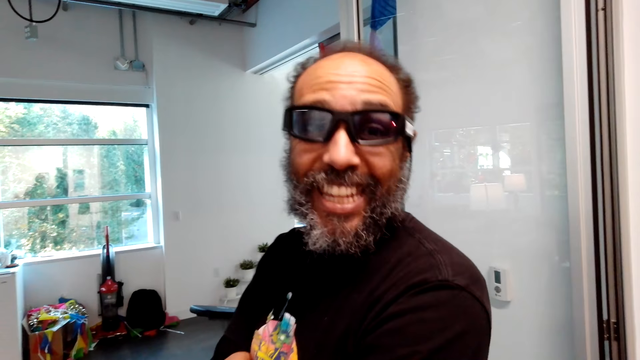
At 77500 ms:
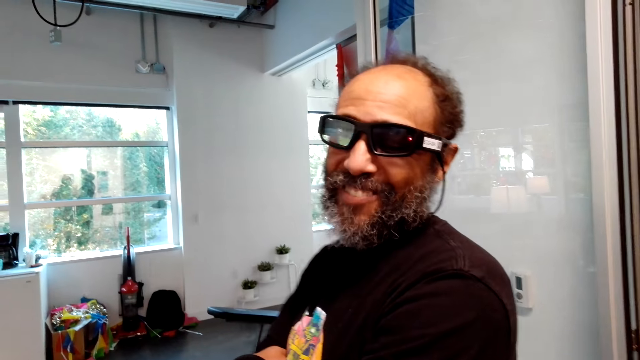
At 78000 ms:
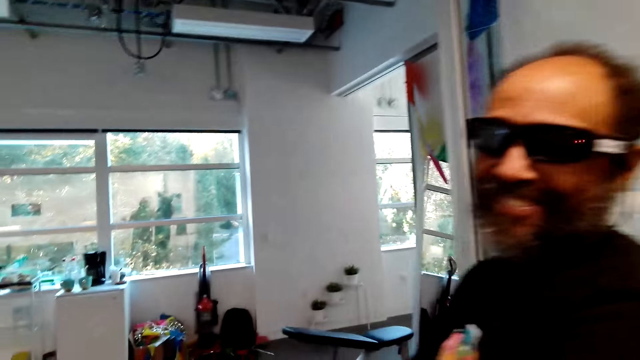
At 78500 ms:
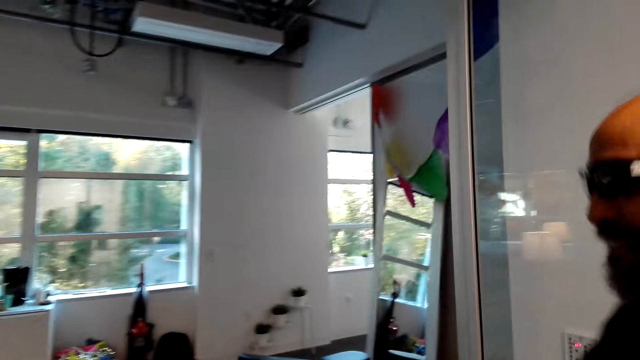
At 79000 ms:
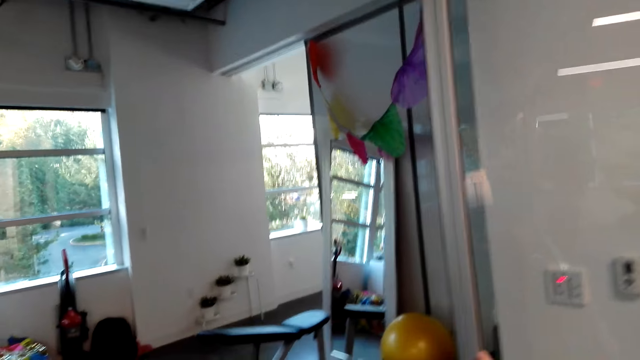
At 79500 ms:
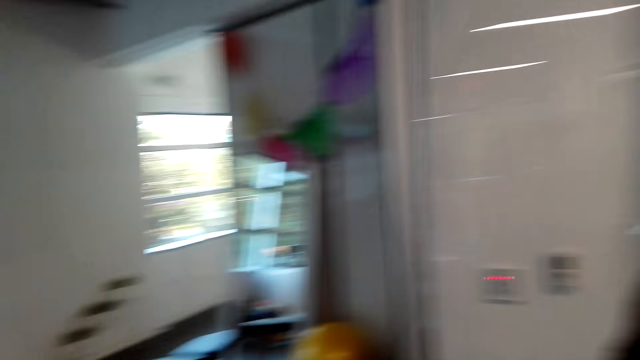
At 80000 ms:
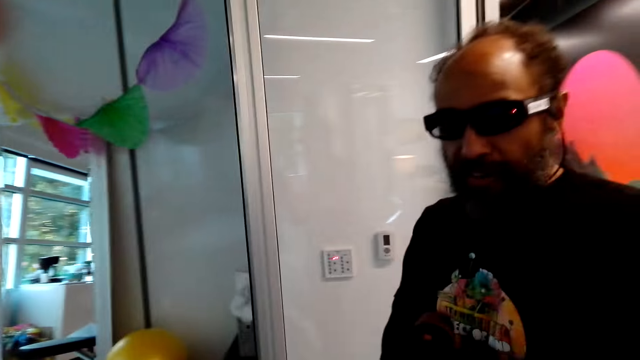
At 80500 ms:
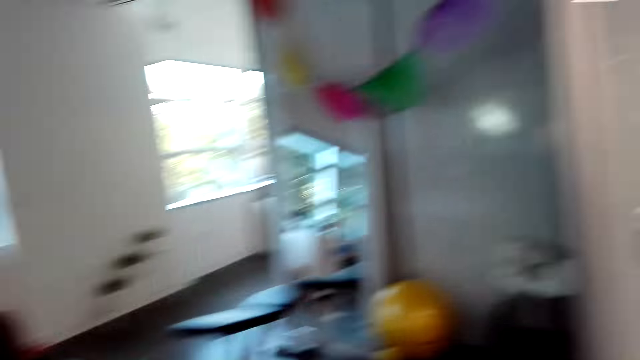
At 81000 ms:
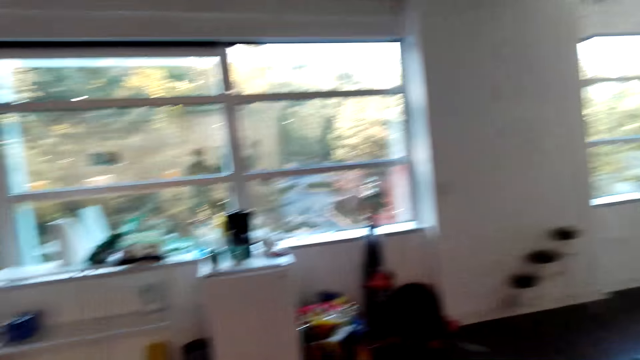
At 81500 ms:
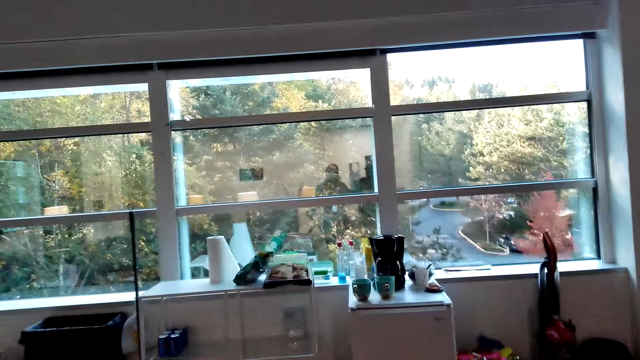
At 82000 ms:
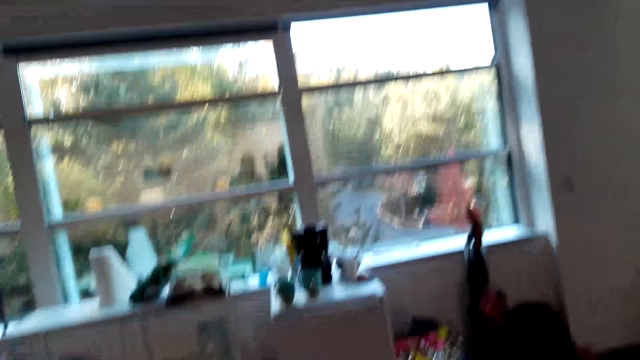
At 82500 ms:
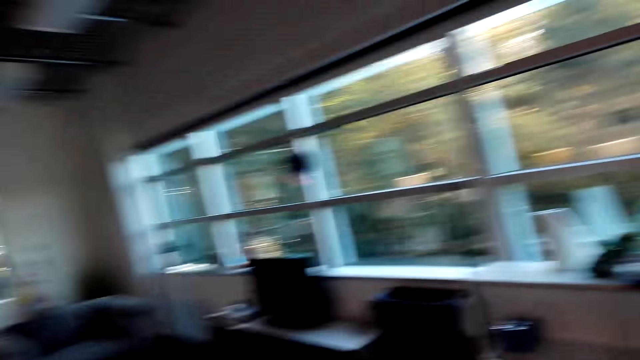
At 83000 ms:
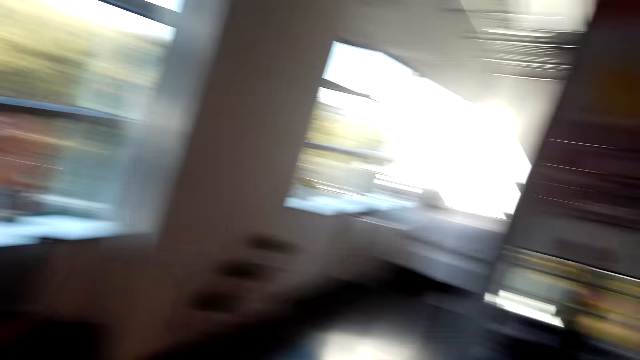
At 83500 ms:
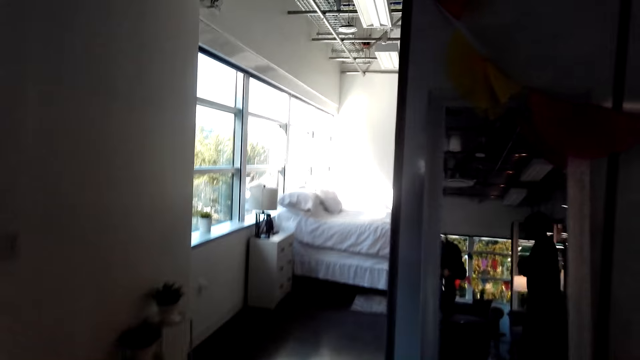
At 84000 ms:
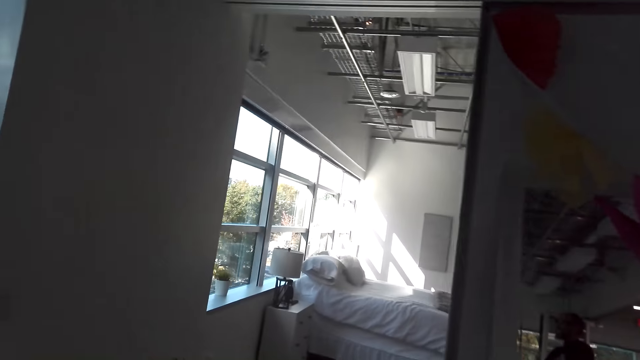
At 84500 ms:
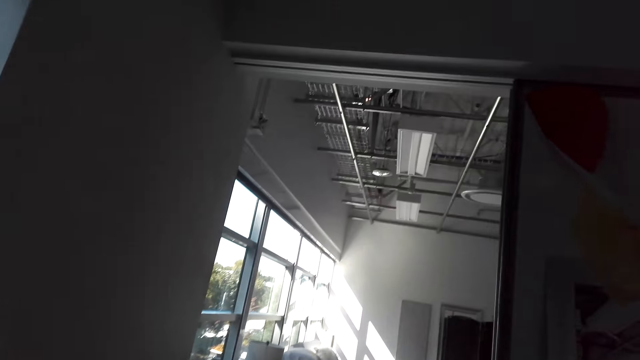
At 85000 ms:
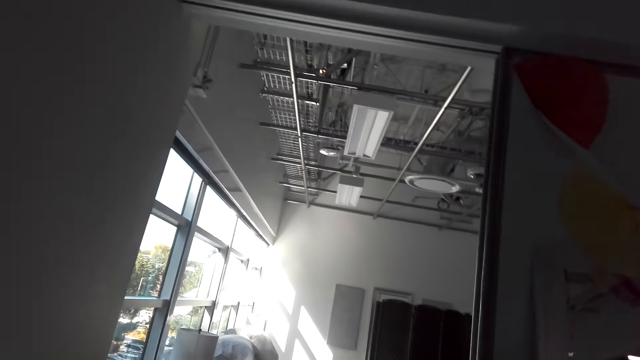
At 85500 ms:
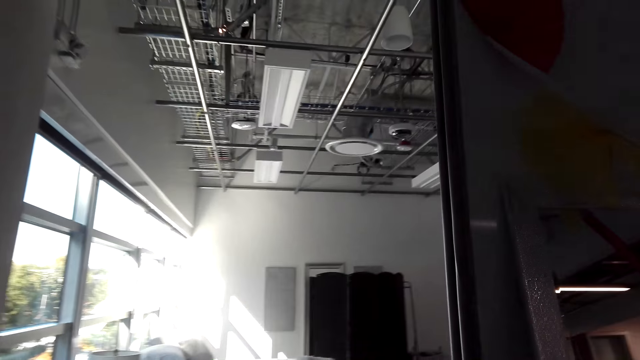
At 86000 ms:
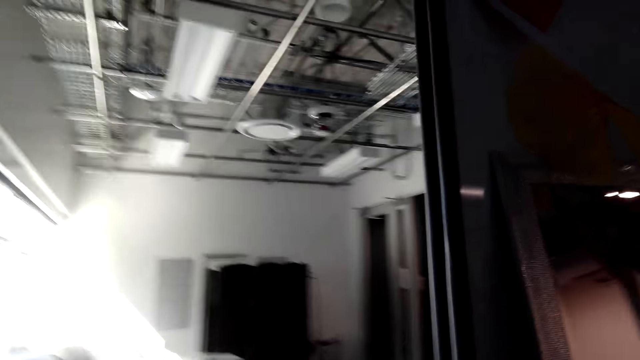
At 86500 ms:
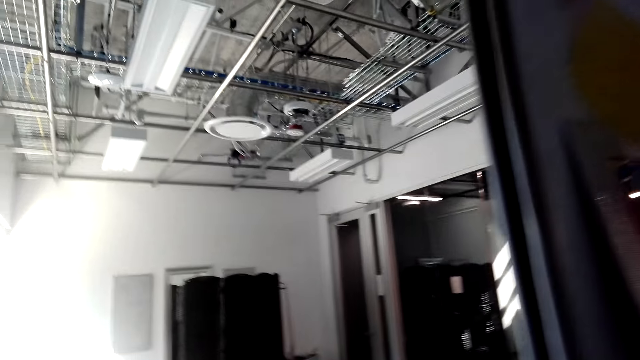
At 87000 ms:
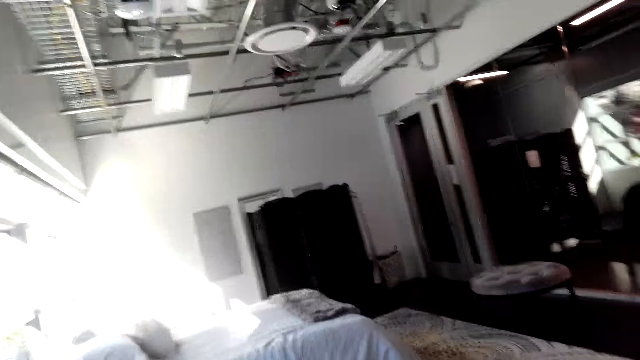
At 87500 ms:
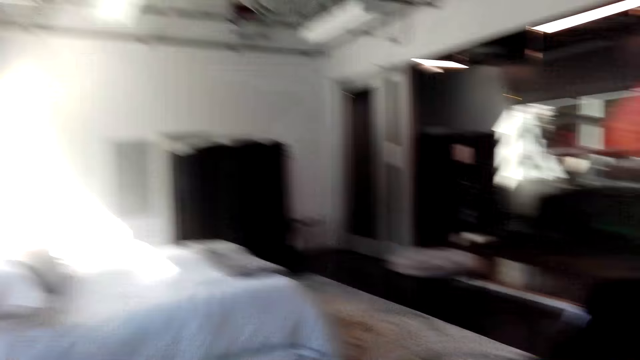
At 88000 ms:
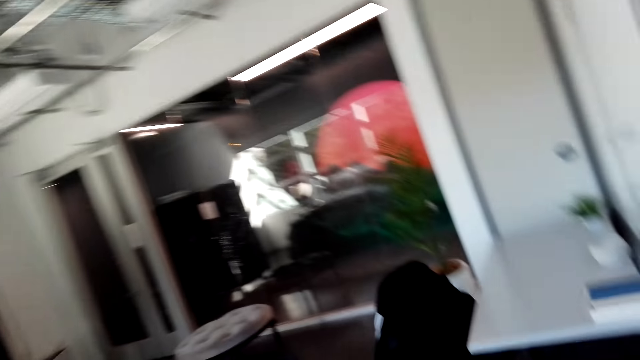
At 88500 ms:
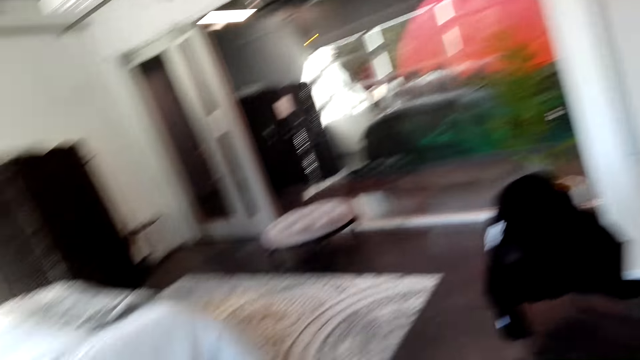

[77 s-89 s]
The camera wearer looks around. They move around the room.

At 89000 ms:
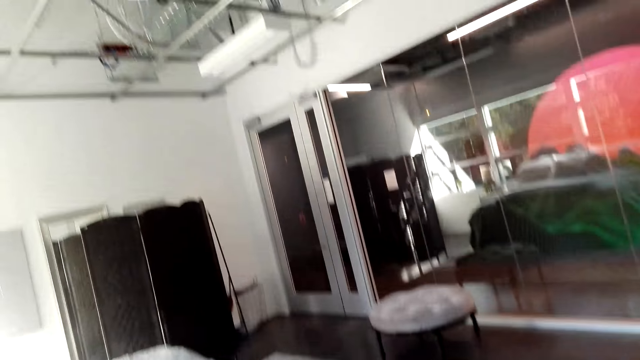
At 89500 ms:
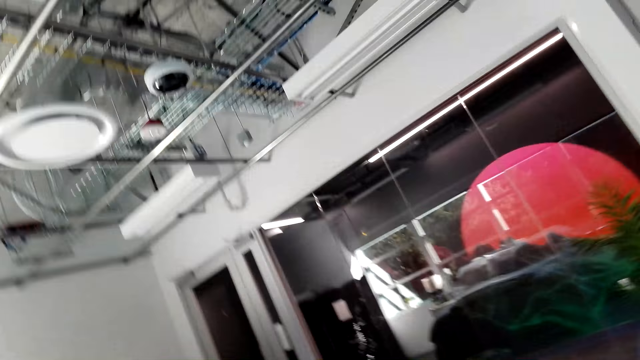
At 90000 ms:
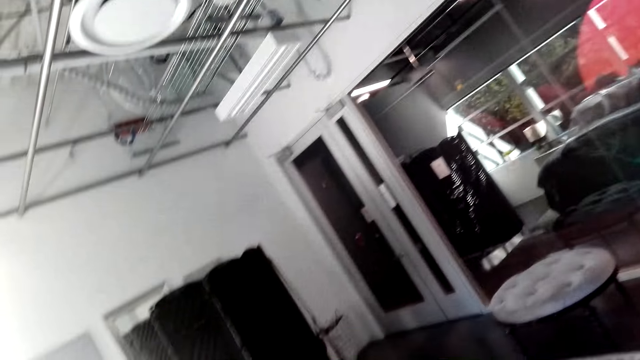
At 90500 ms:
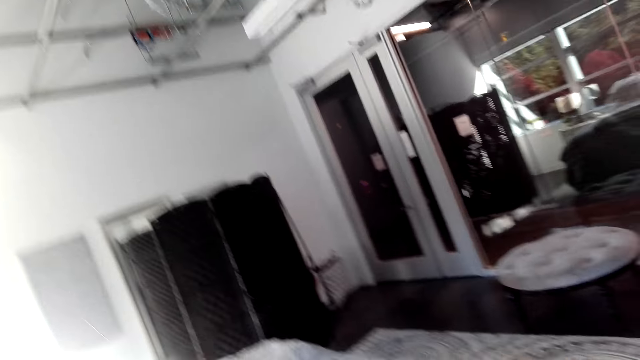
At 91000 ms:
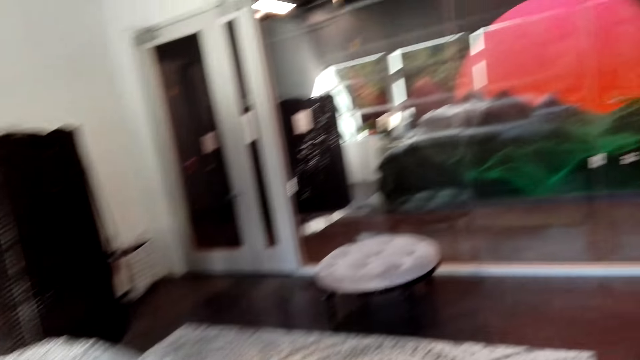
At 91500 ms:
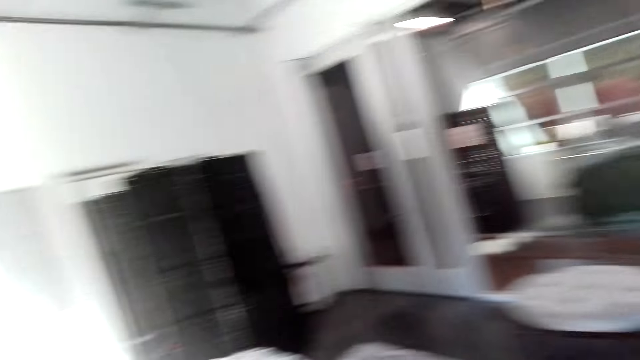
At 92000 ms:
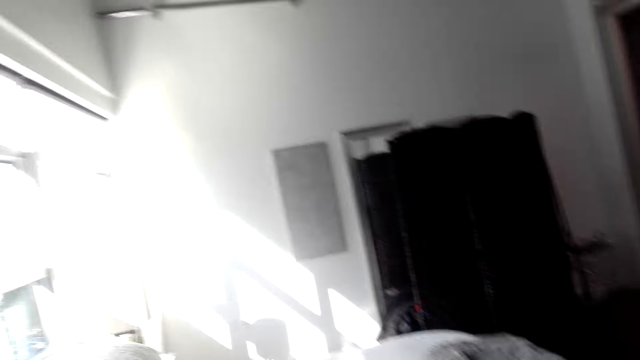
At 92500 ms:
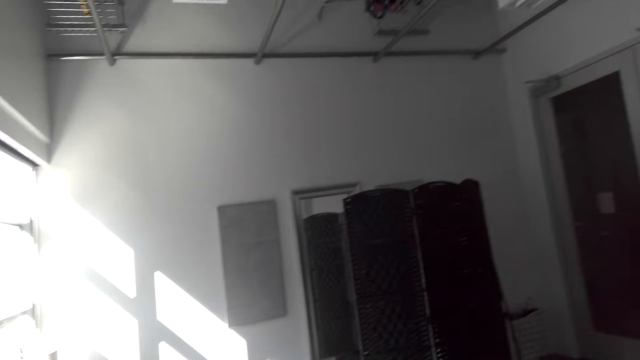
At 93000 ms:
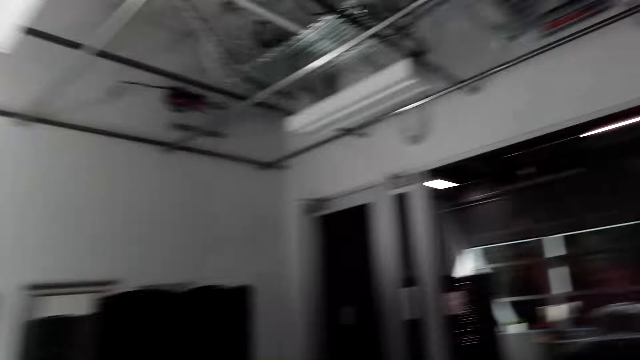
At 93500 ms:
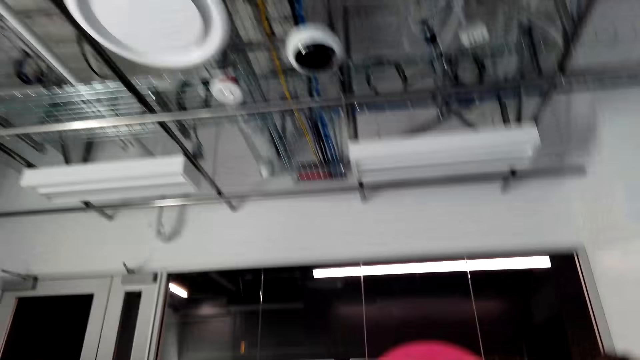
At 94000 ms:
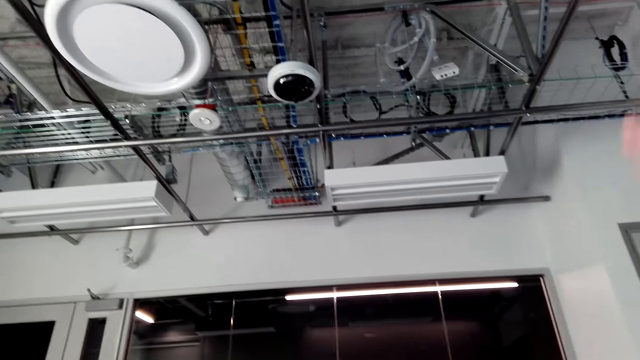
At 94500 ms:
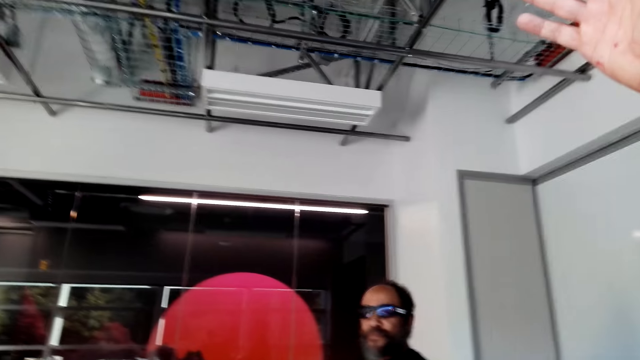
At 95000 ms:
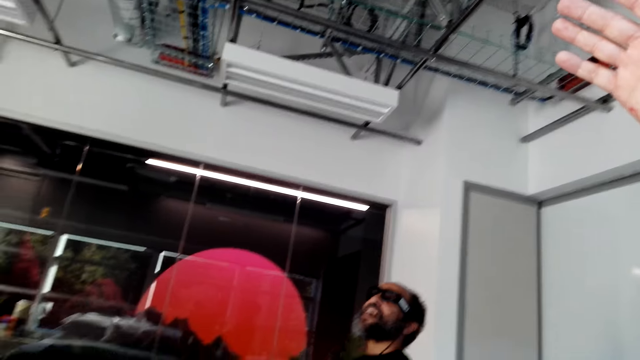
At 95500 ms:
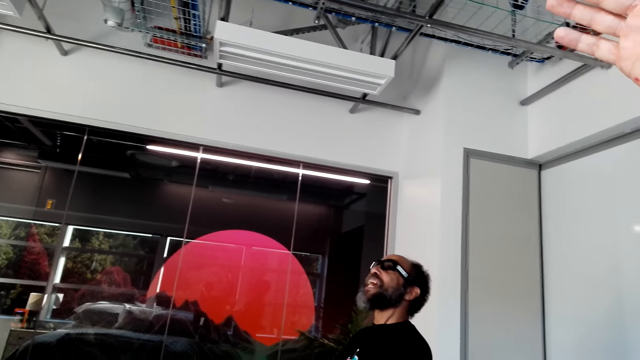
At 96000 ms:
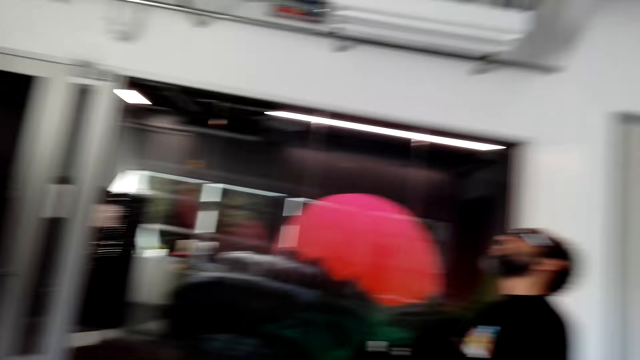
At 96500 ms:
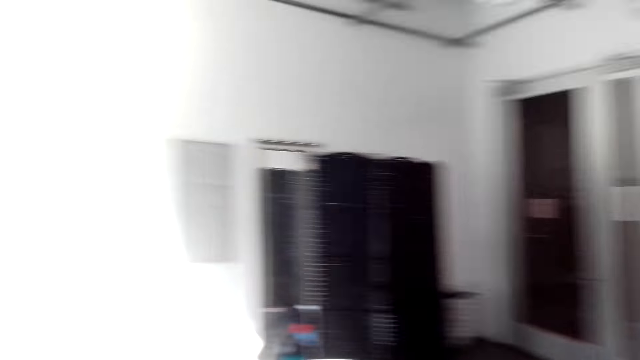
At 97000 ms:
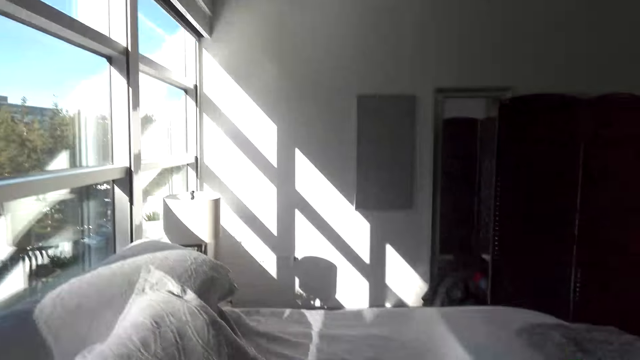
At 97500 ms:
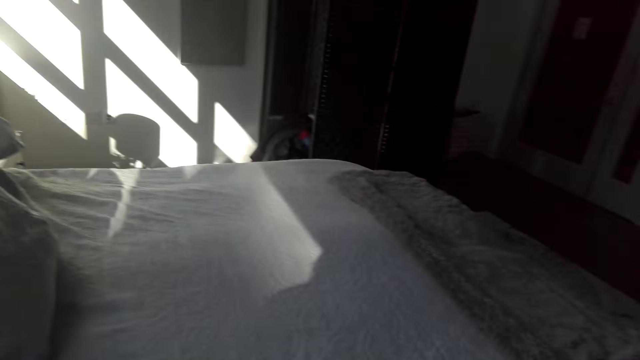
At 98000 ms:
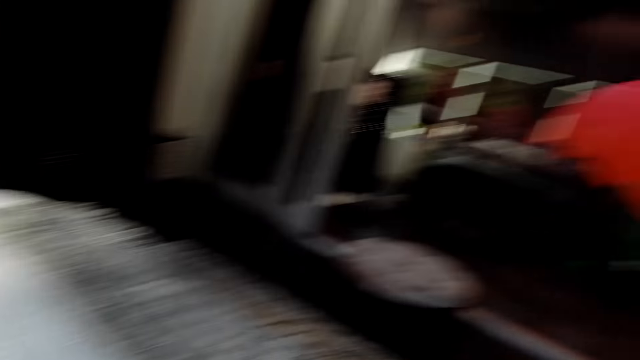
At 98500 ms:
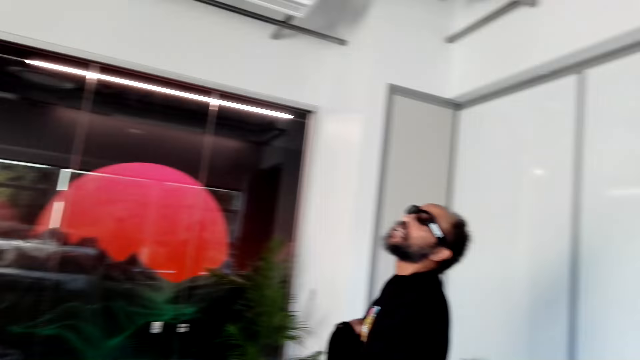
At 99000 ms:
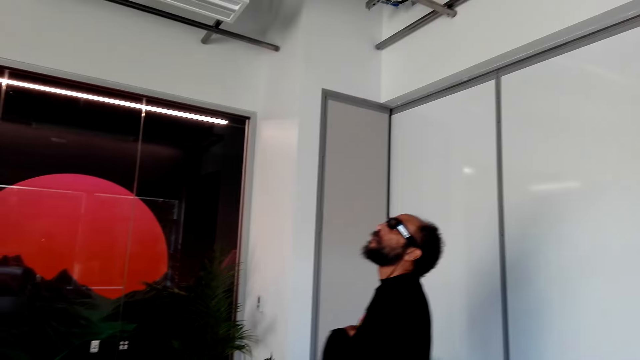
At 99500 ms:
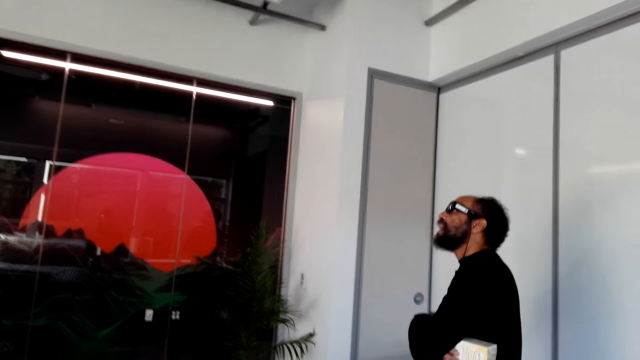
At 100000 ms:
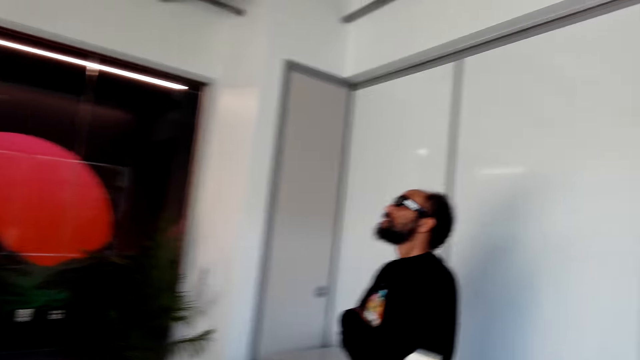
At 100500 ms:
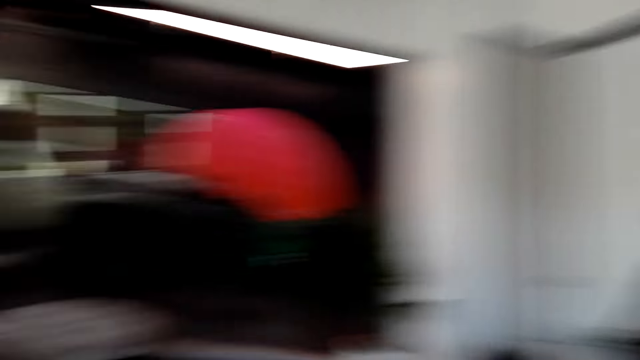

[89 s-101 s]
The camera wearer talks to a person. A man looks up on the roof. The camera wearer looks around. They move around the room. Another man looks up on the roof. The camera wearer talks to the person.
